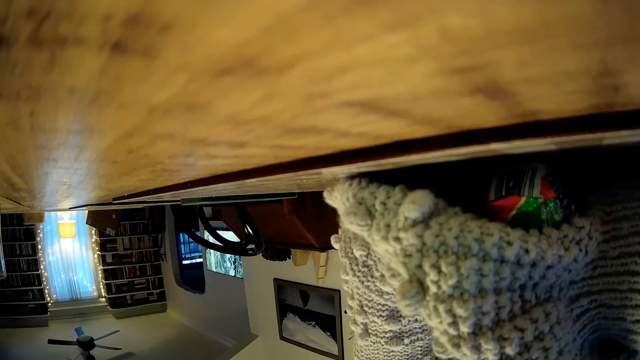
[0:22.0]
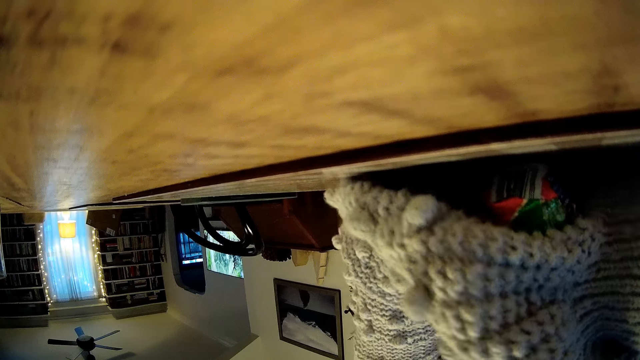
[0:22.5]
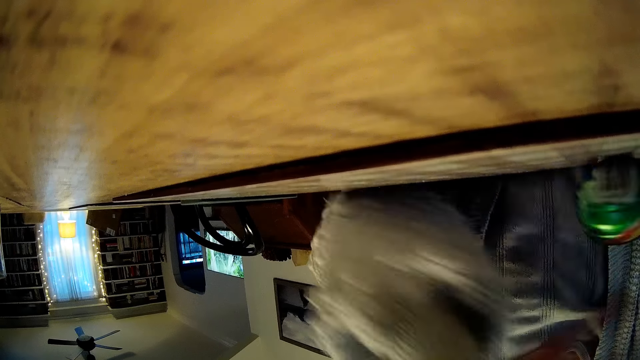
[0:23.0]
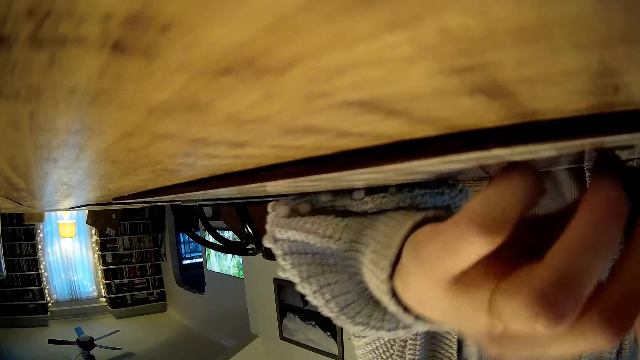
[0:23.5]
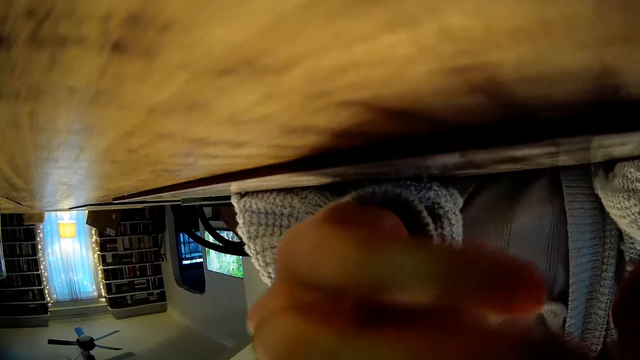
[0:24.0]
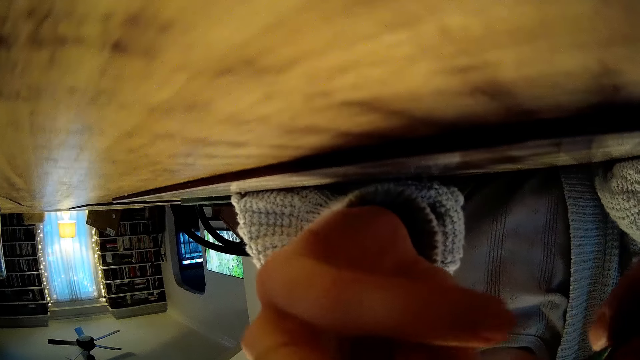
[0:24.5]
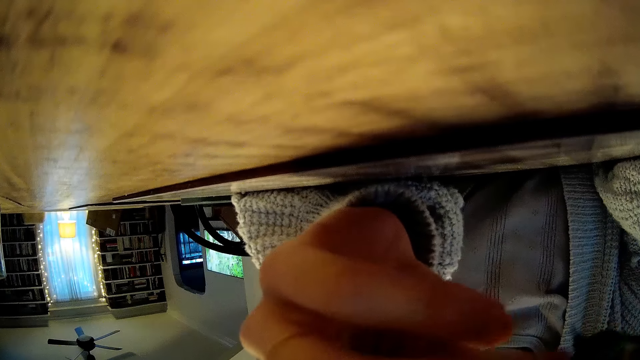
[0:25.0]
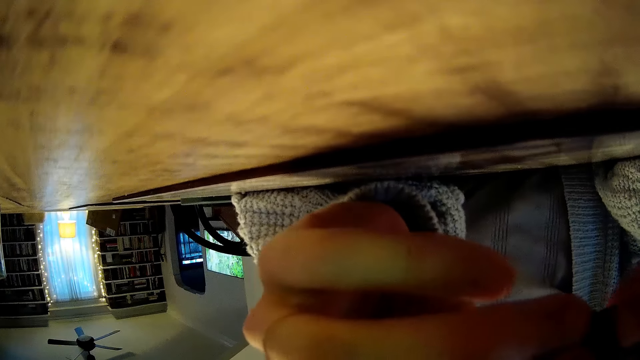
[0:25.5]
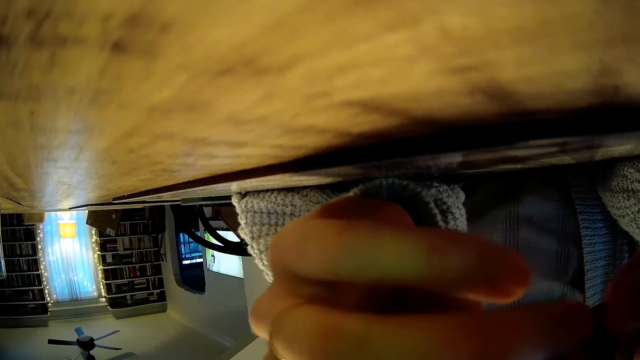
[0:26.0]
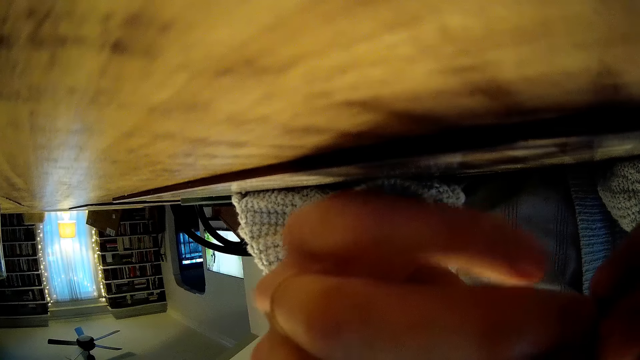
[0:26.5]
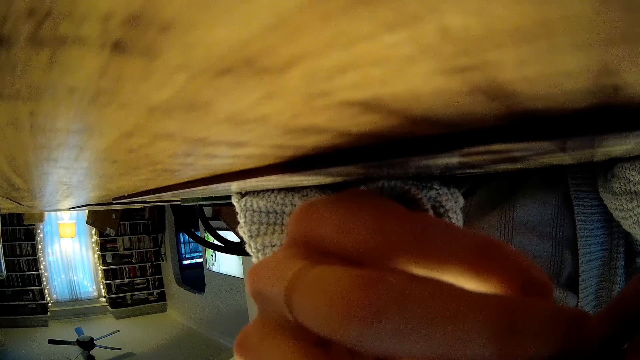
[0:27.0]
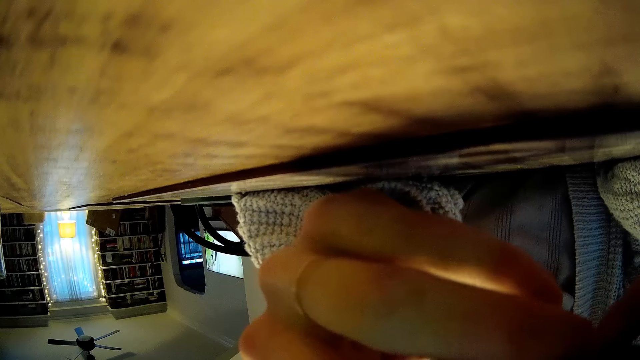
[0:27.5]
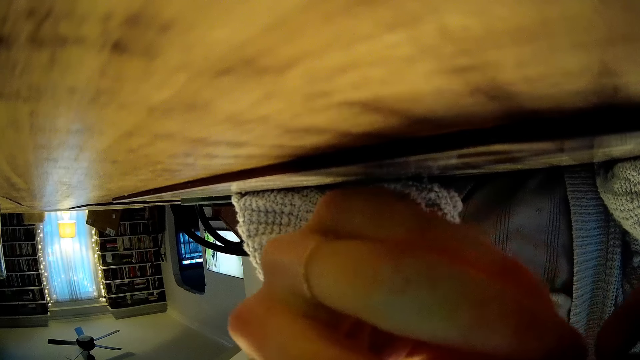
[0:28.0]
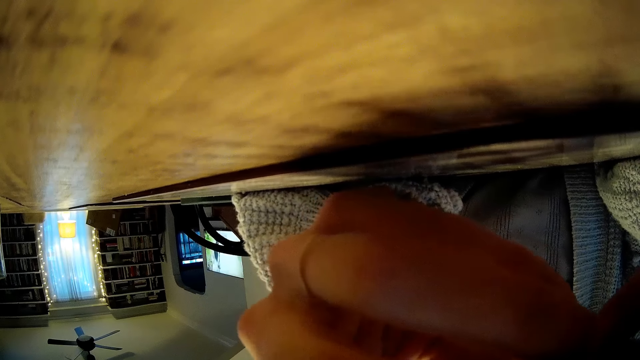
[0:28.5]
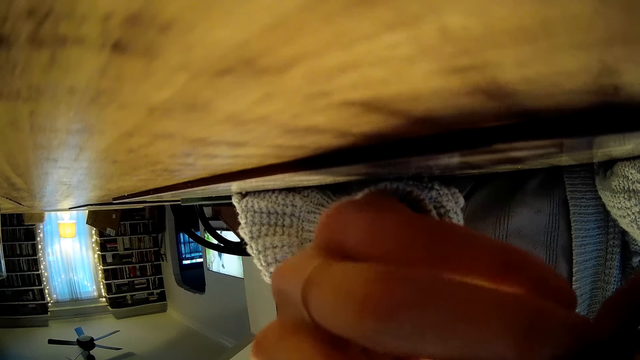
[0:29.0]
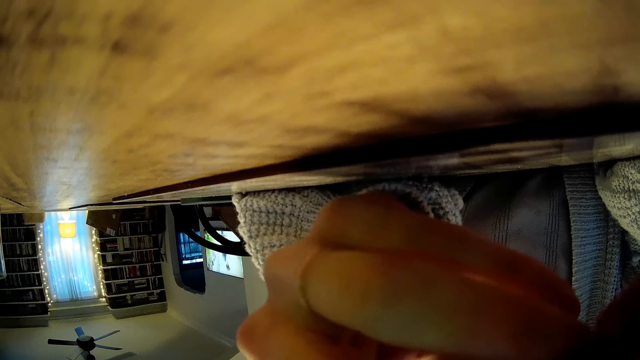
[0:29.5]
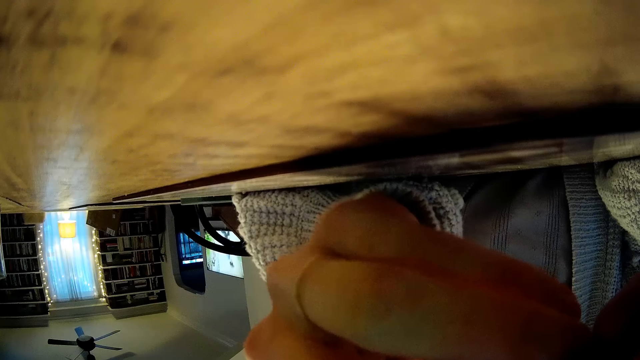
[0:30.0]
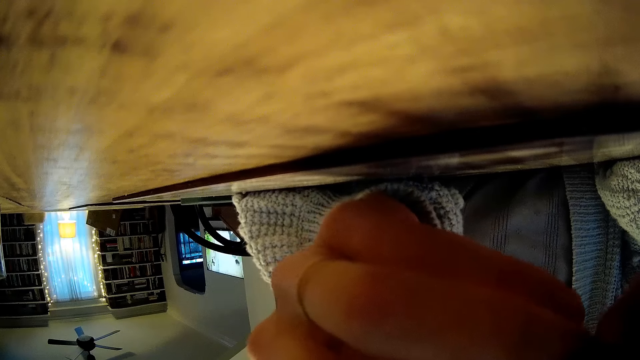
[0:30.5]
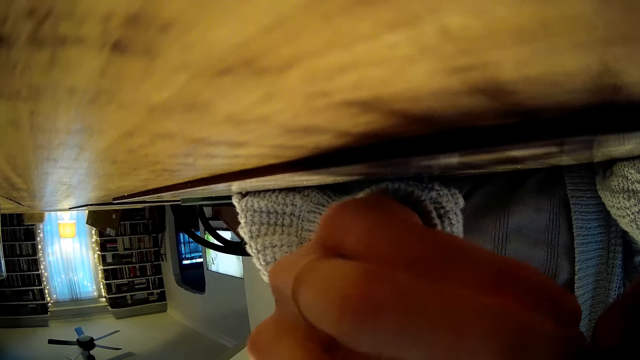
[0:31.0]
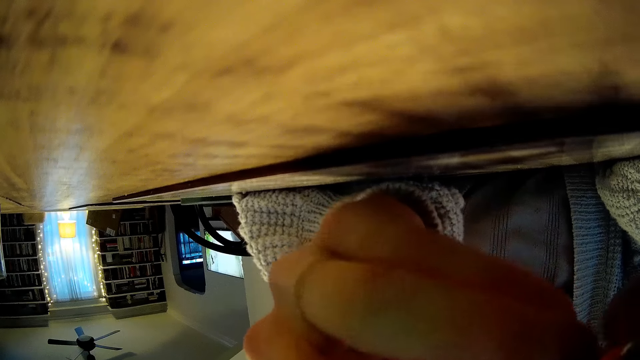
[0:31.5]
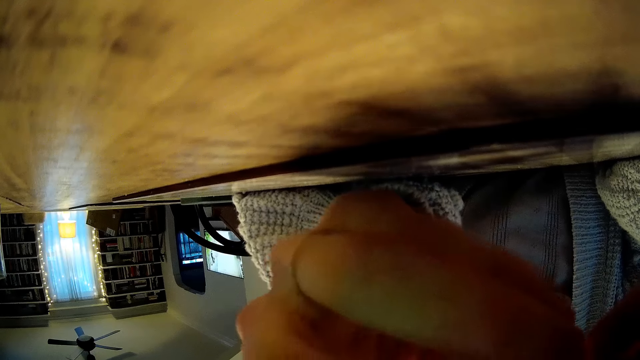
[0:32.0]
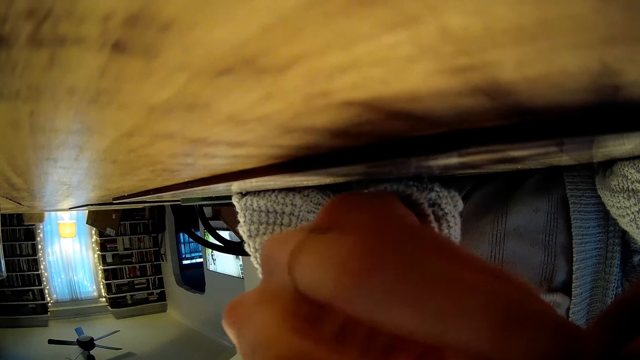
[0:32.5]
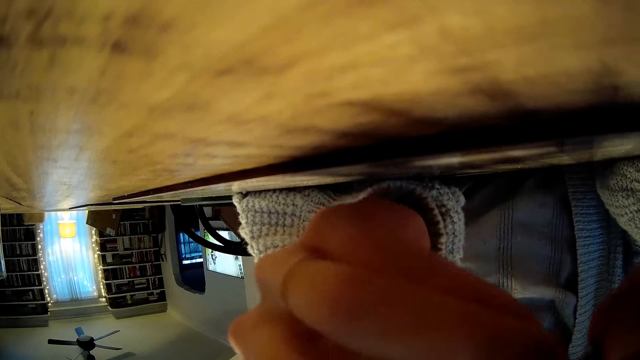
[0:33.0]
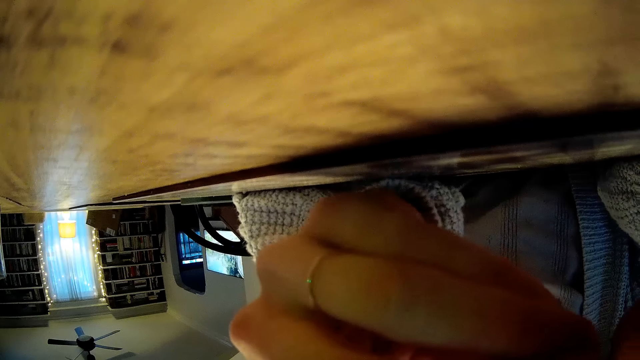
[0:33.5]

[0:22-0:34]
A woman moves the play ball. The woman picks up the nylon on the table with her left hand. The woman squeezes the nylon with both hands. The woman unwraps the play ball.

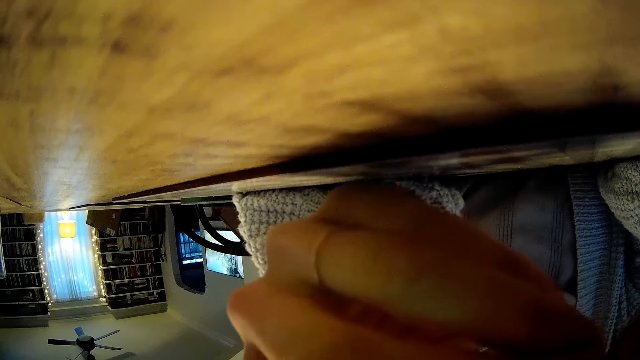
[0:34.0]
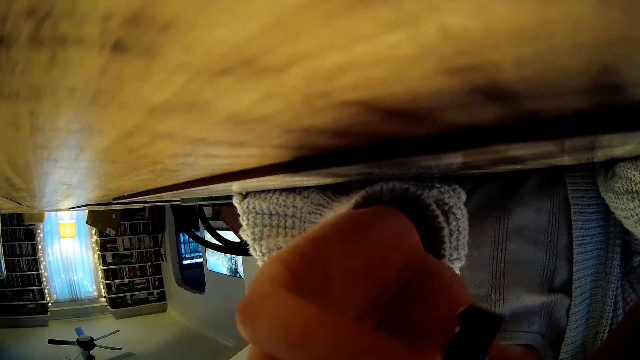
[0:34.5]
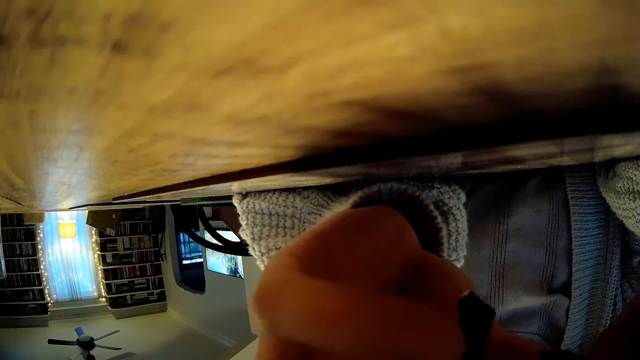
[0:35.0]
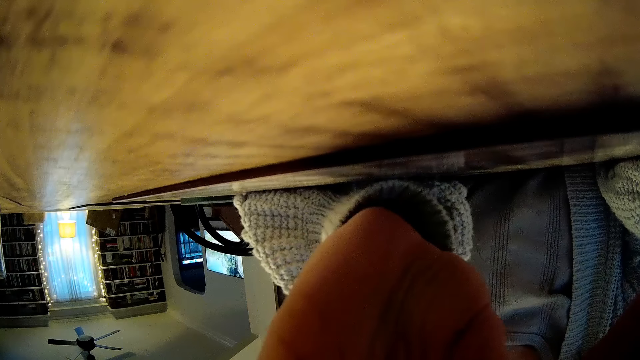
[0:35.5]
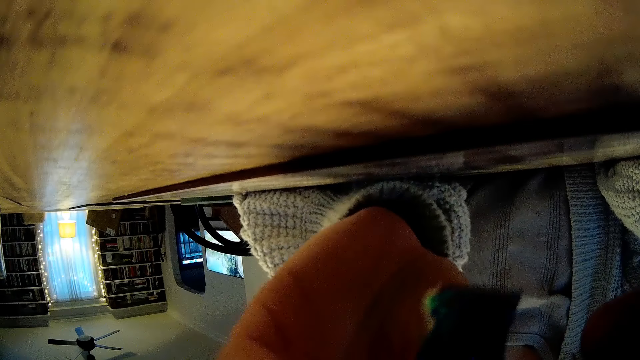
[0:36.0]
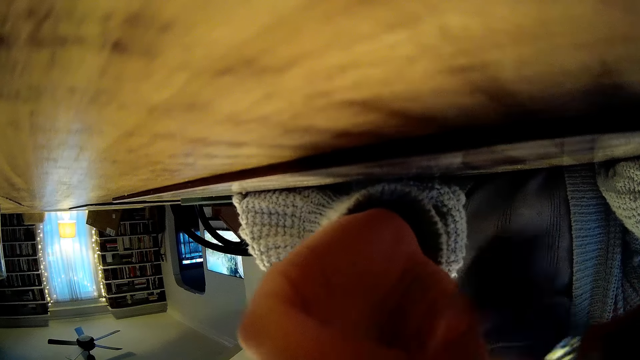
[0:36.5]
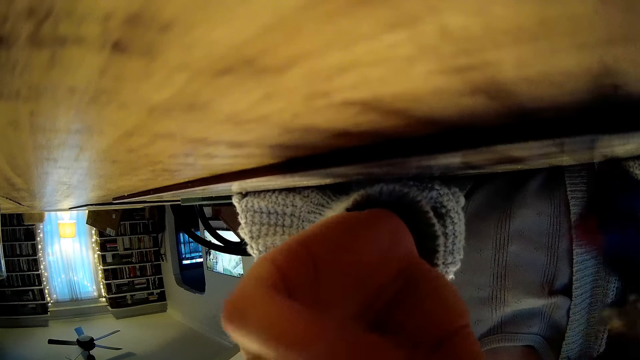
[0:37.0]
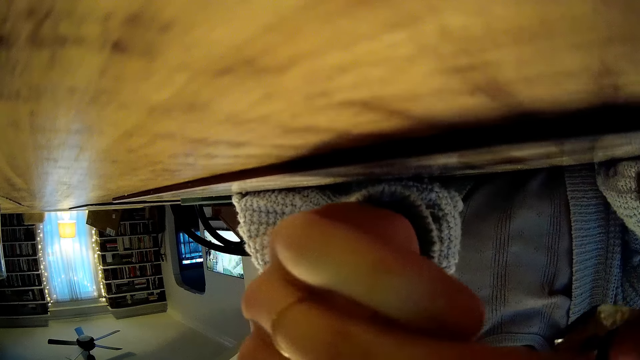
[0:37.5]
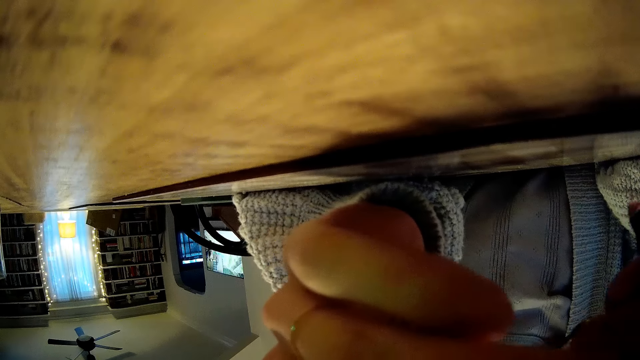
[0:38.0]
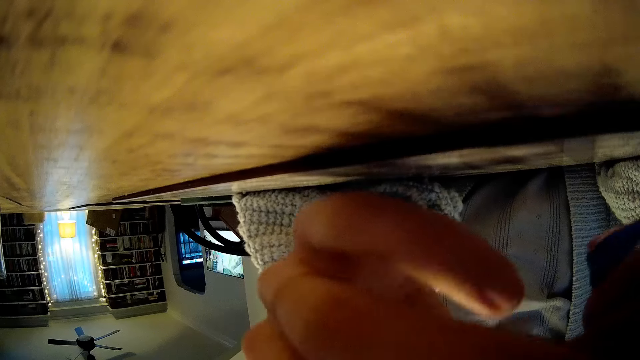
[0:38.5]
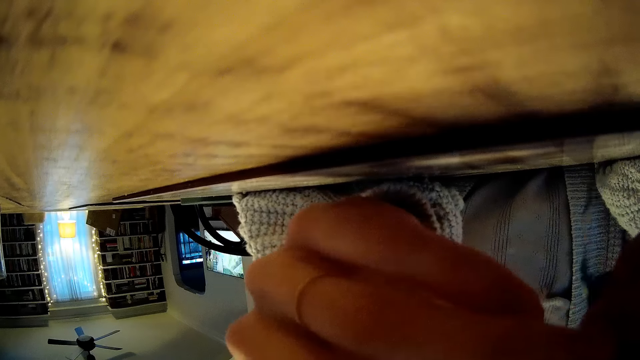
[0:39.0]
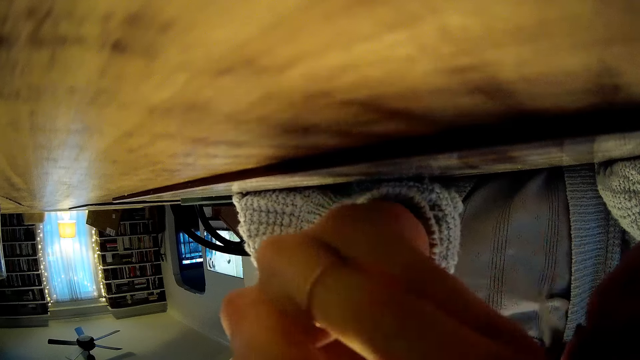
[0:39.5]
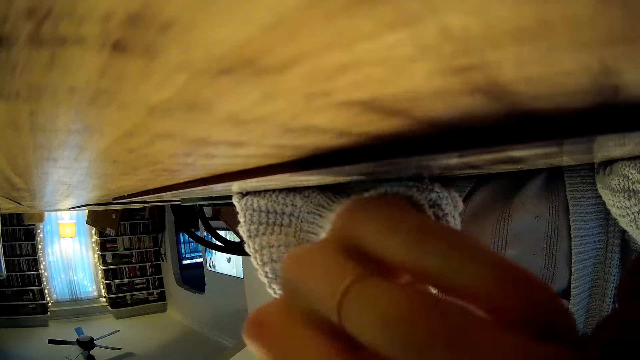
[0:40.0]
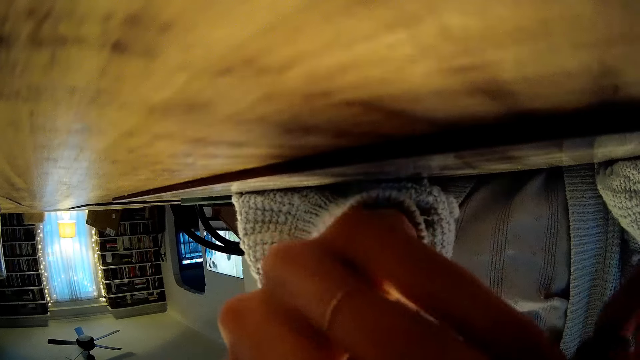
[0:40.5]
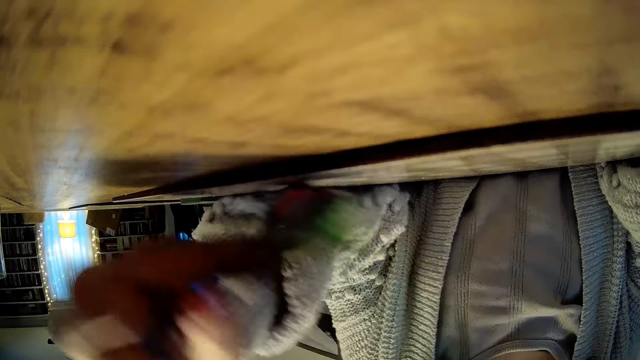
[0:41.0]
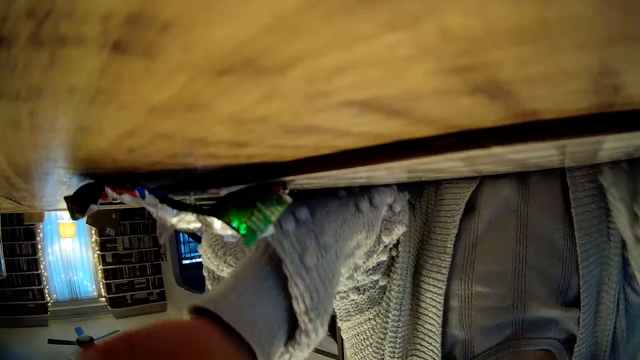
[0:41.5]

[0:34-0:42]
The woman drops the nylon on the table with her left hand.
